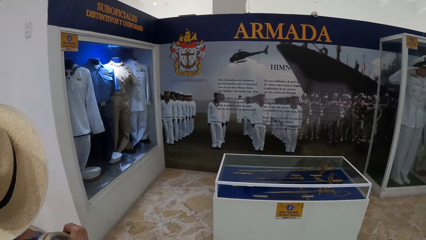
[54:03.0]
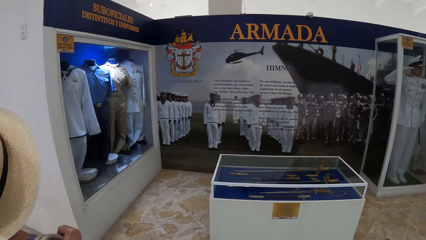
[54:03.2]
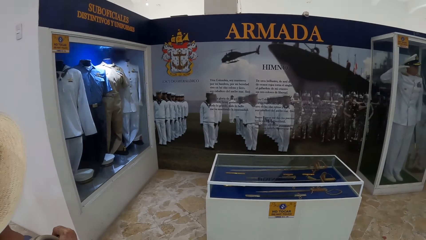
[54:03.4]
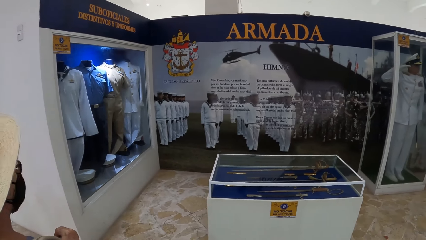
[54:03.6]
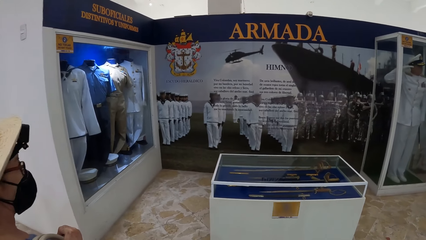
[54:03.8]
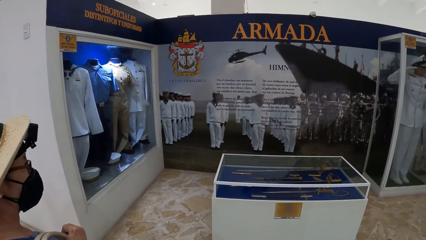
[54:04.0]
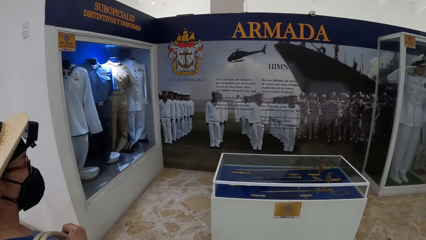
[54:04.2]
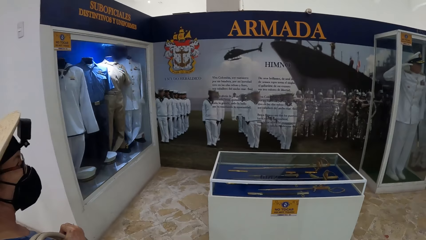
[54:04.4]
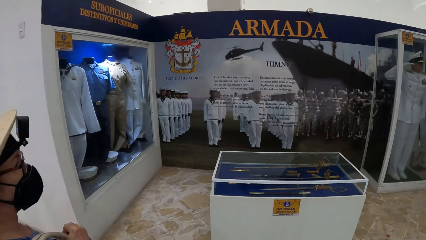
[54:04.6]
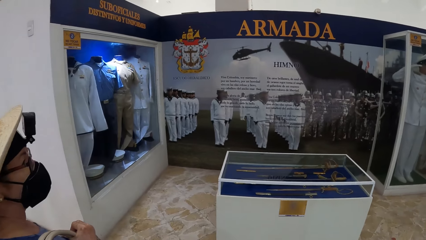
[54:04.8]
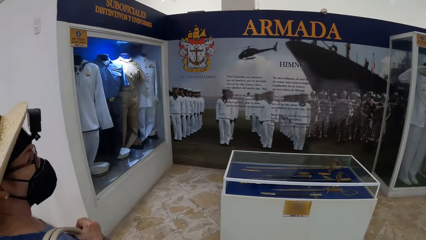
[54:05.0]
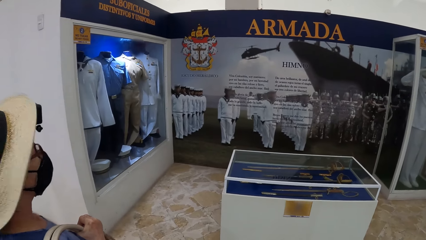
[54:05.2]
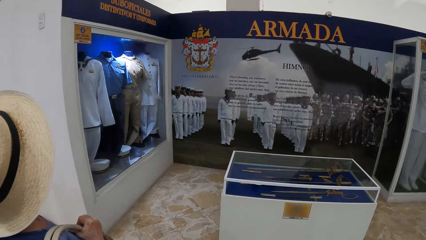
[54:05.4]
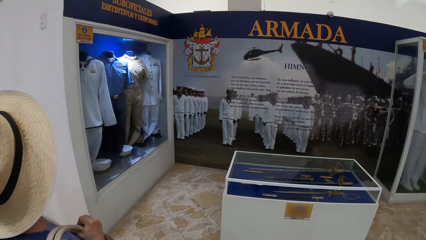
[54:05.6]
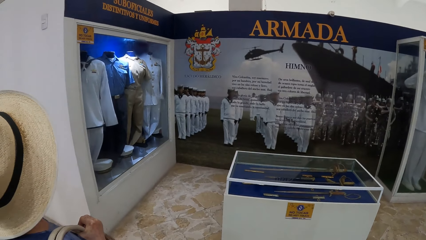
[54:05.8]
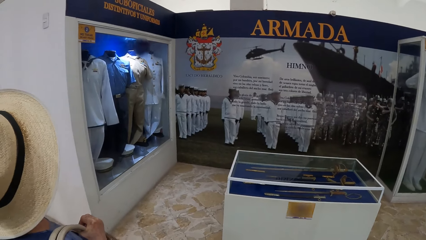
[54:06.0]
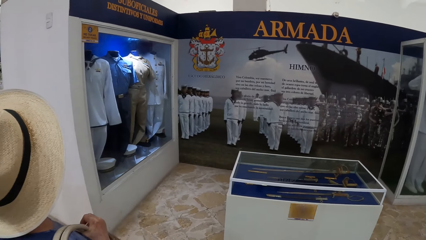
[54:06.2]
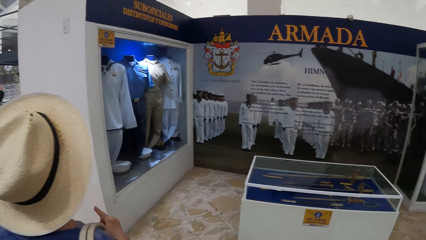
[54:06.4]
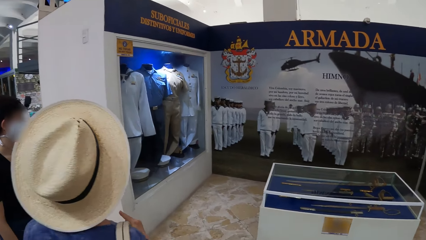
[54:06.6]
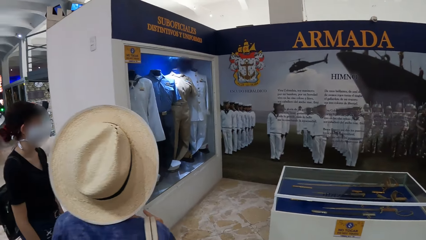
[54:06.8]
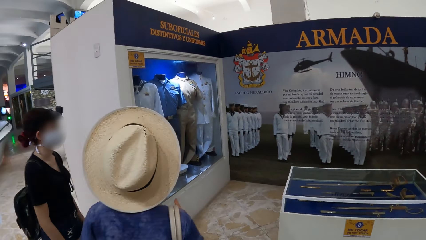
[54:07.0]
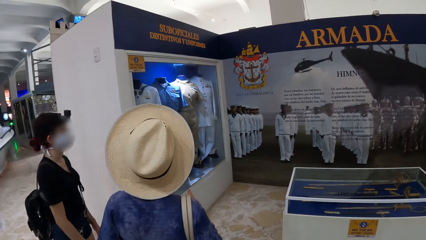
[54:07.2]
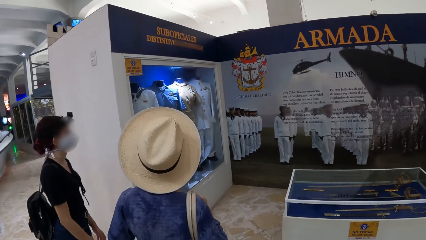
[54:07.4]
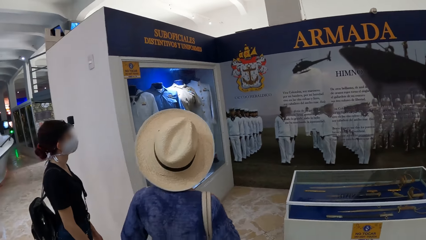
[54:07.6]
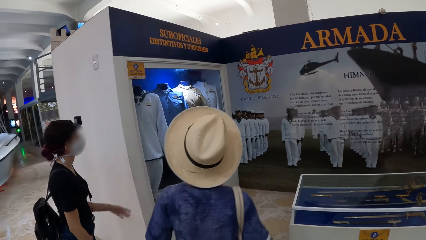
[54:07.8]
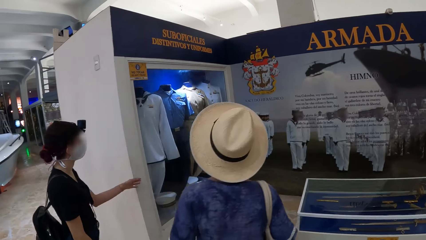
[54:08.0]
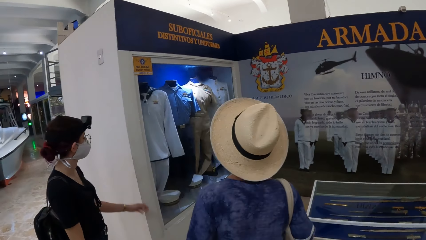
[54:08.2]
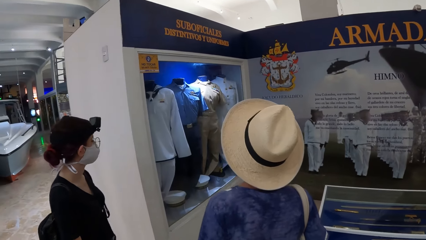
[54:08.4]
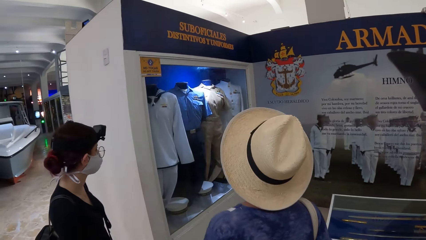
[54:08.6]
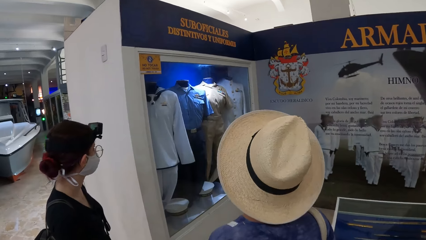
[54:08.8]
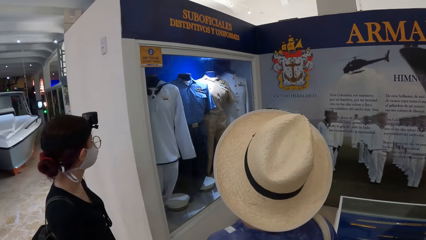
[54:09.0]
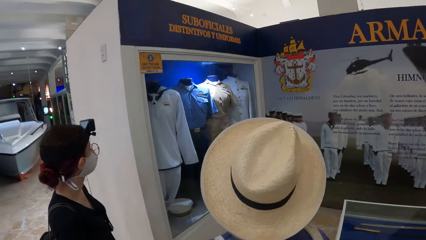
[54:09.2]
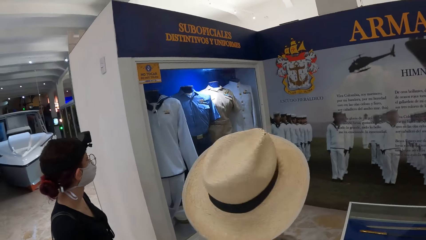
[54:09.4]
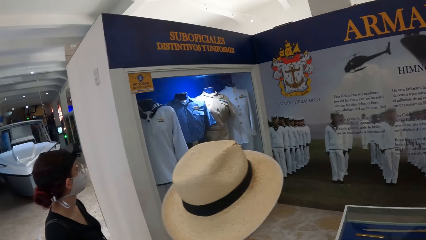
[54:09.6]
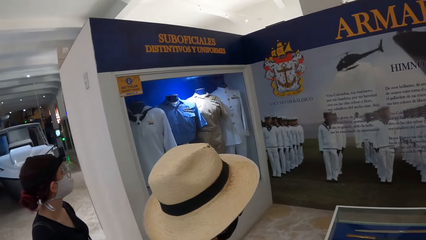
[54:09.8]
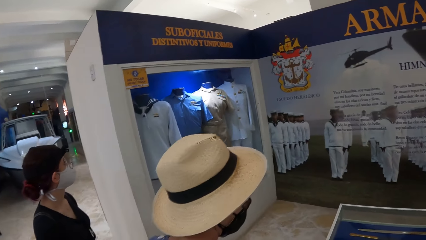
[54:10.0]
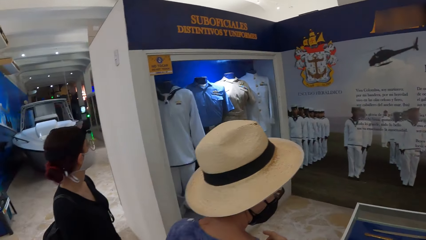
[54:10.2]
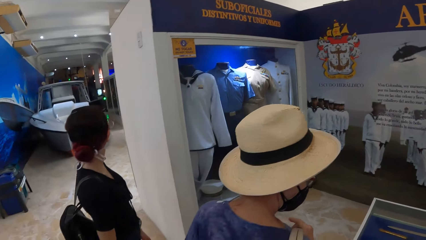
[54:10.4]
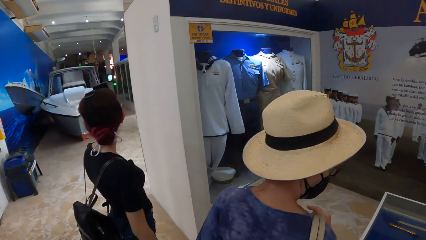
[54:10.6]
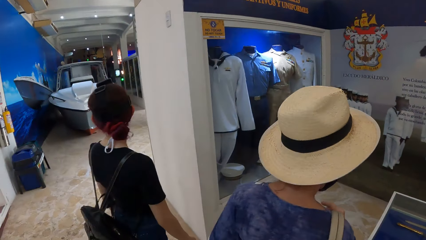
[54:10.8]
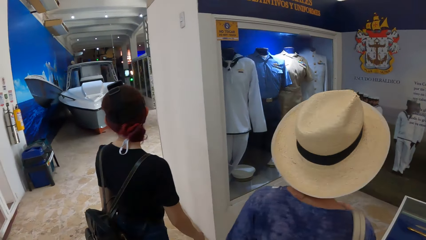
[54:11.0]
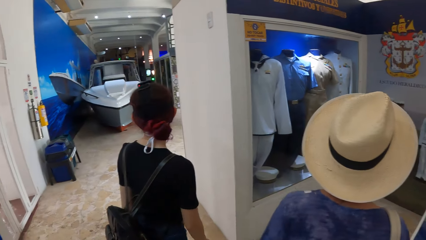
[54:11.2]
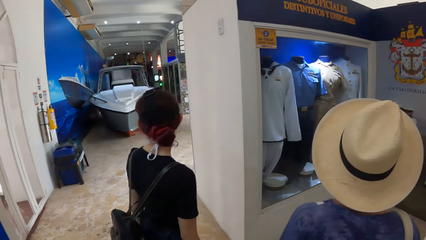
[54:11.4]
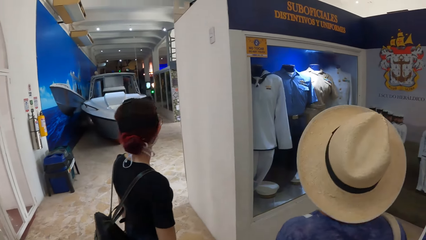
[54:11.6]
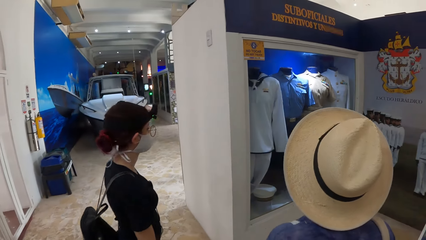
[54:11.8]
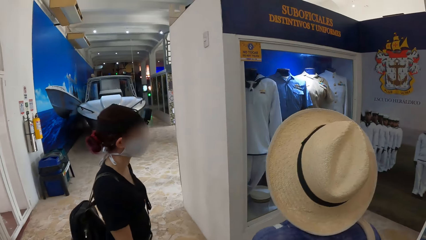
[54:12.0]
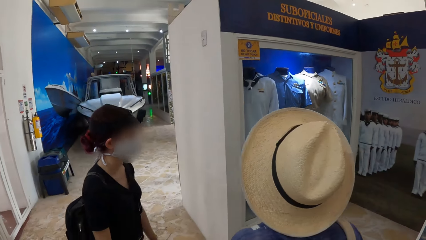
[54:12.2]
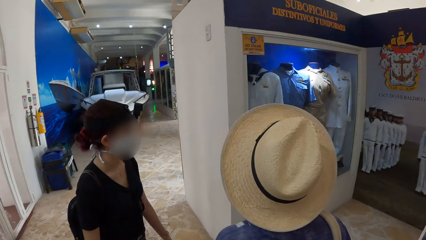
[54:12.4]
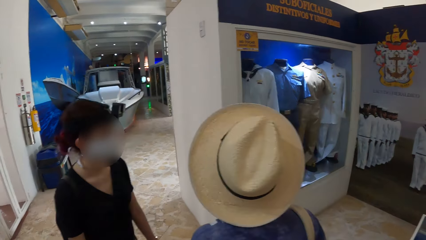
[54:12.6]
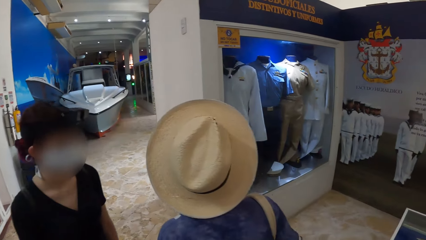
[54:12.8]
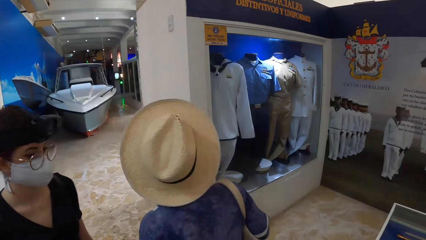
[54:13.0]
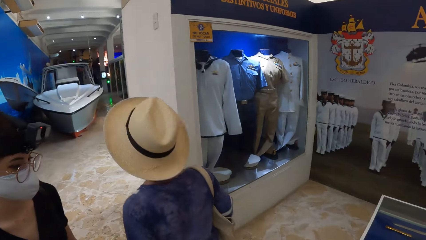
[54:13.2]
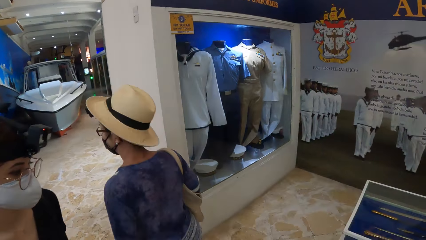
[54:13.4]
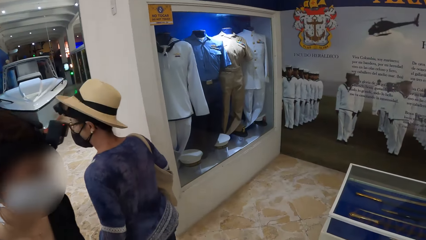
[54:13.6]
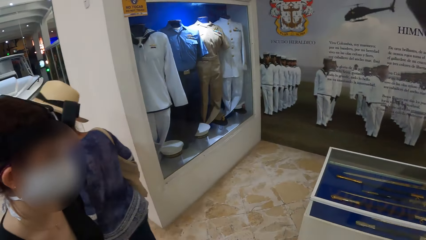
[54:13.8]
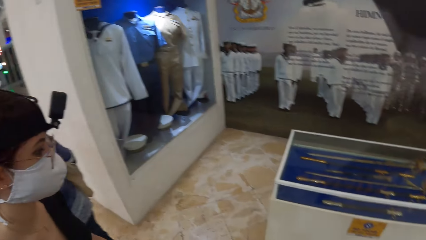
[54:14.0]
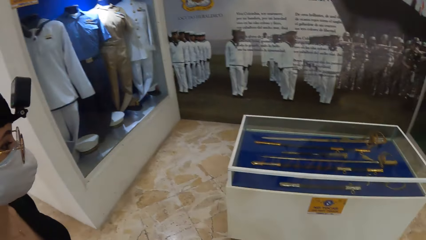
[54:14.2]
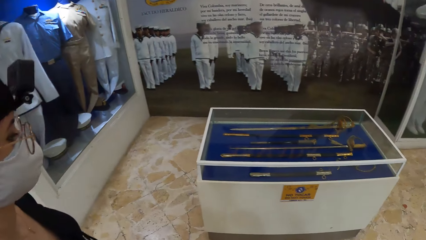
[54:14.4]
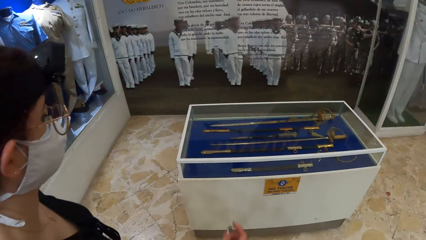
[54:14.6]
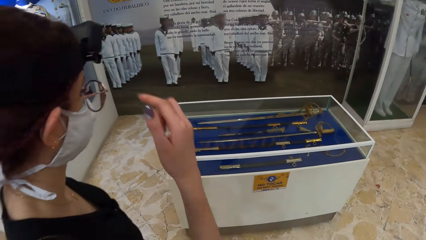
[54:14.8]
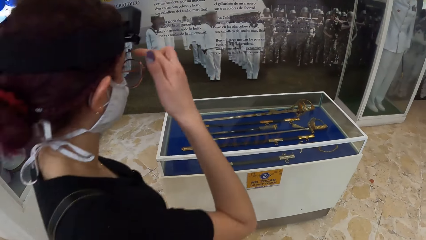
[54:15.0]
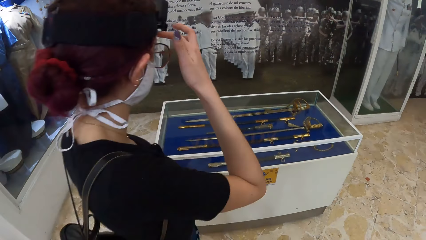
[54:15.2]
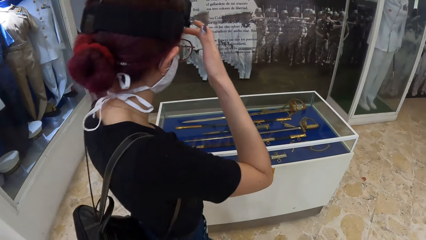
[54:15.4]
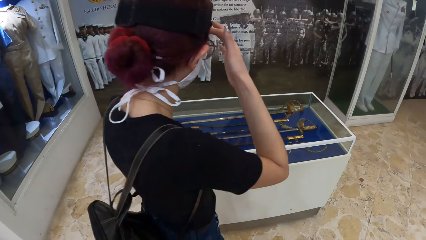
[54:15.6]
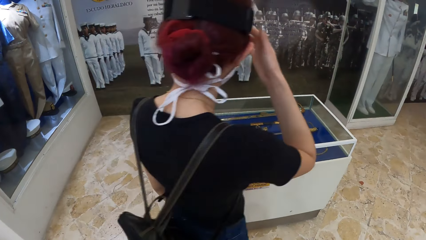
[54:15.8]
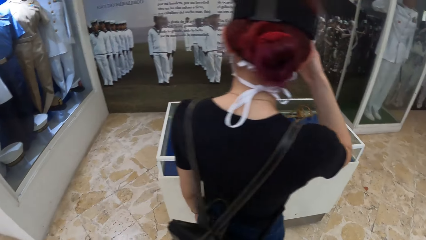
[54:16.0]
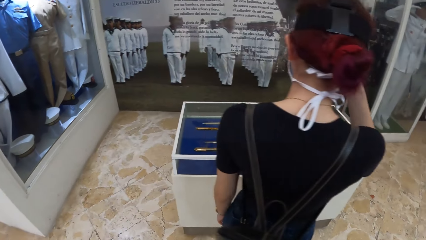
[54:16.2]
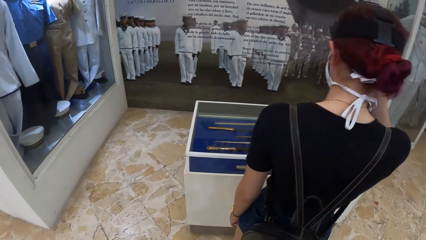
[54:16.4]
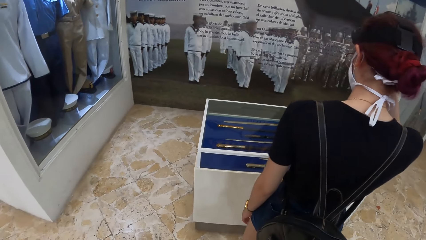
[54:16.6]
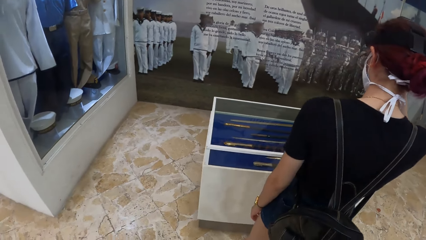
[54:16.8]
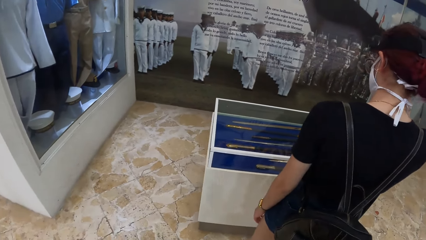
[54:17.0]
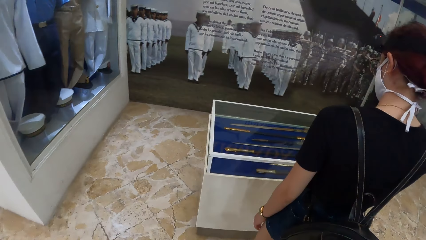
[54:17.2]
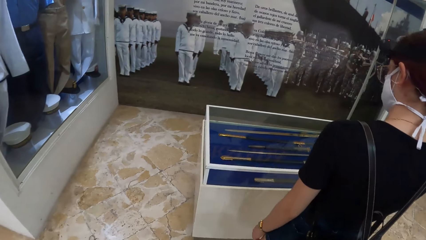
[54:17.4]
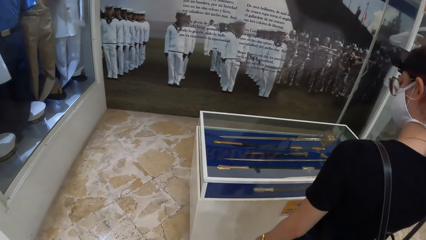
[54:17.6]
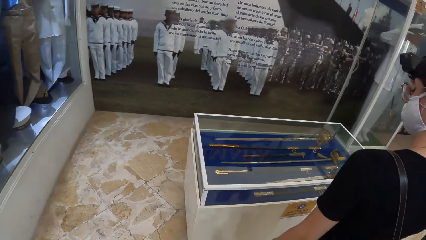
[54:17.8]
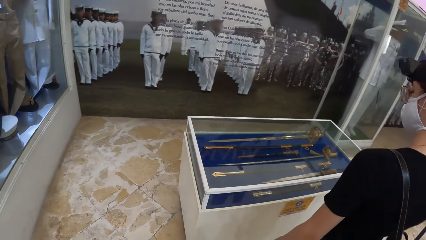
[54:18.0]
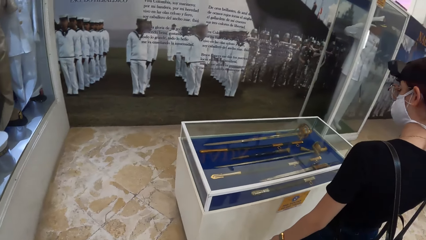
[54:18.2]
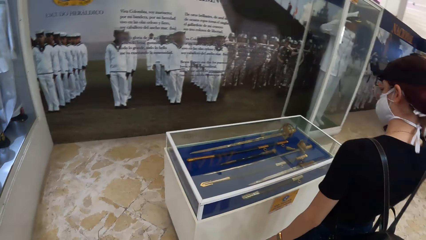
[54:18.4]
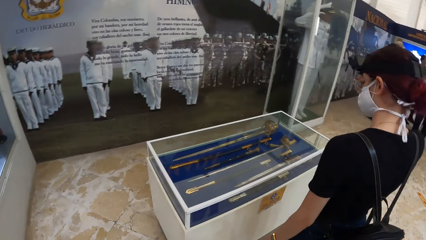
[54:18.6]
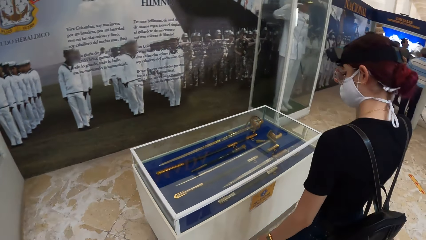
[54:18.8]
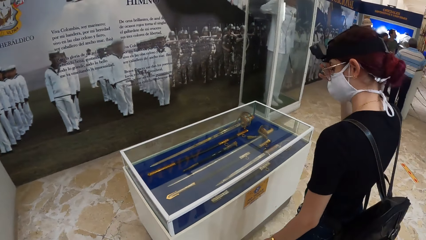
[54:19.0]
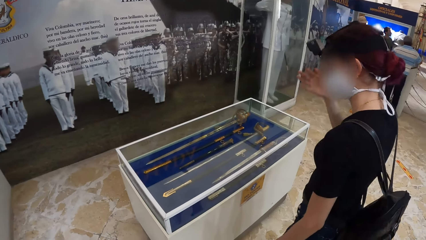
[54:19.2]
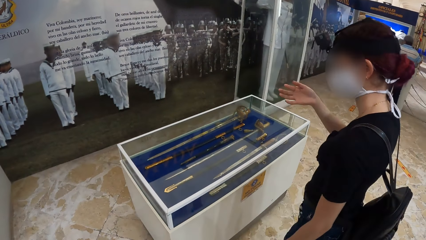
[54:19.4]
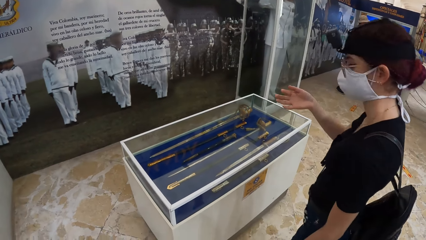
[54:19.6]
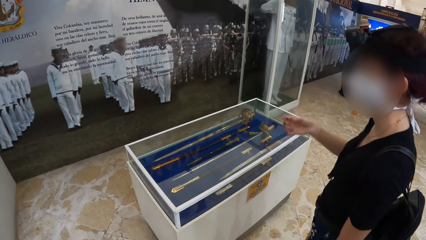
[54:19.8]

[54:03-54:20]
A lady moves around. Another lady moves around. The first lady moves around.
